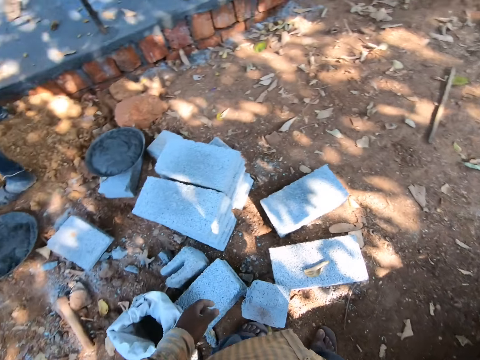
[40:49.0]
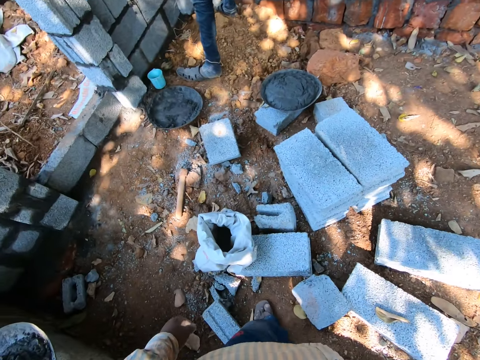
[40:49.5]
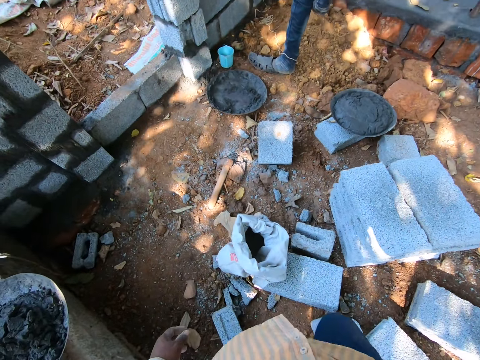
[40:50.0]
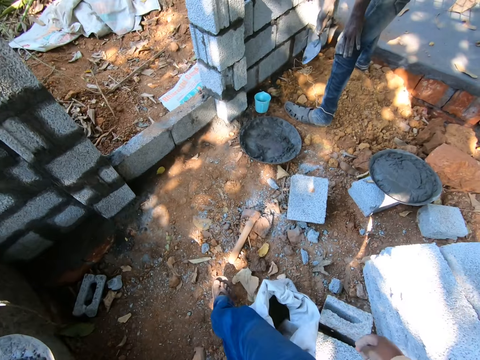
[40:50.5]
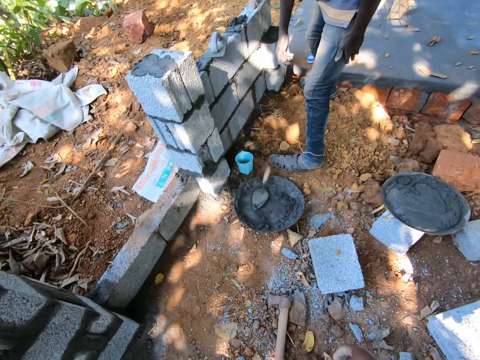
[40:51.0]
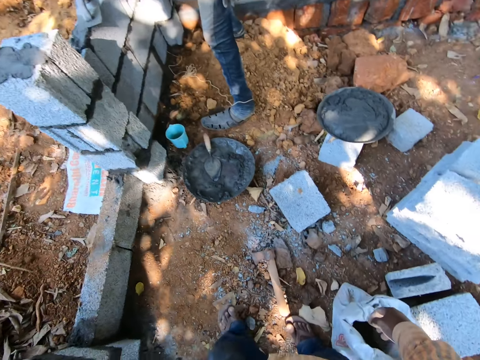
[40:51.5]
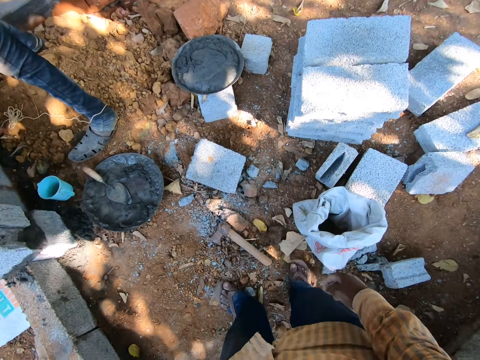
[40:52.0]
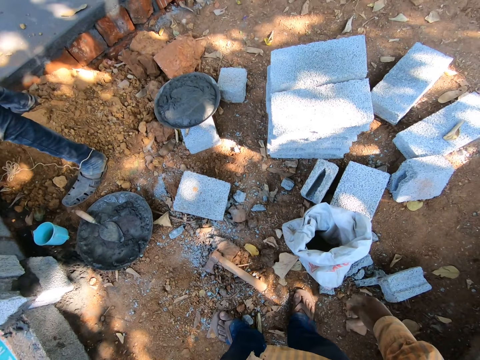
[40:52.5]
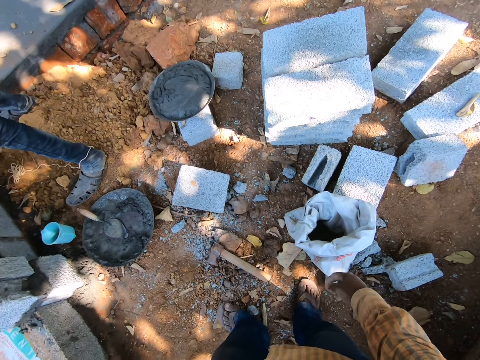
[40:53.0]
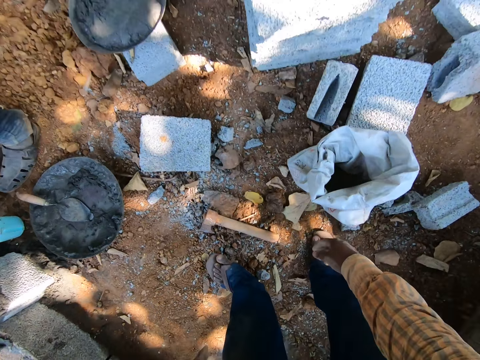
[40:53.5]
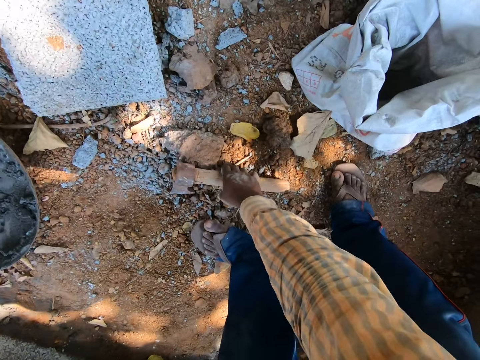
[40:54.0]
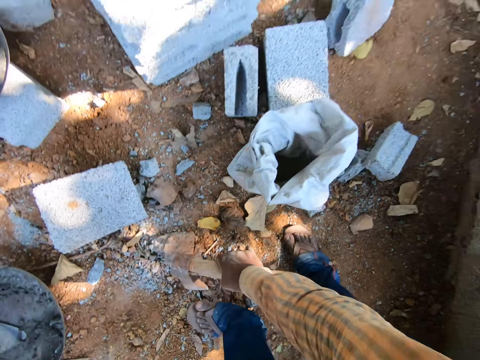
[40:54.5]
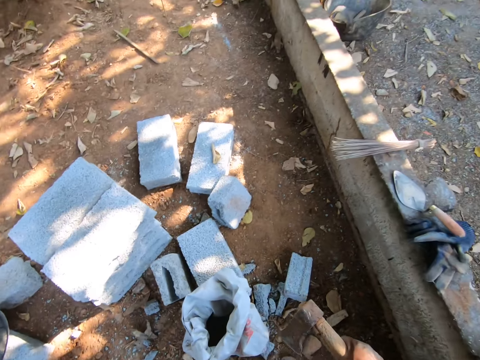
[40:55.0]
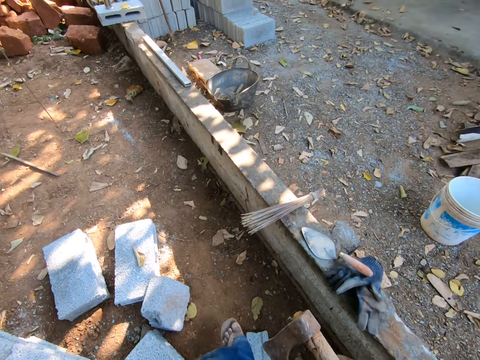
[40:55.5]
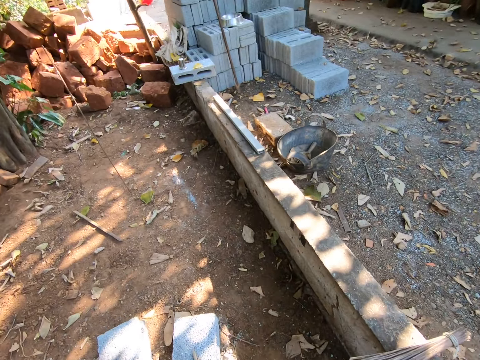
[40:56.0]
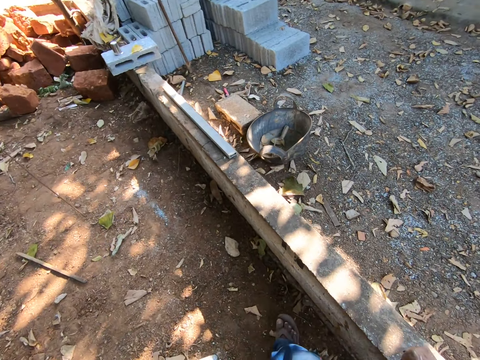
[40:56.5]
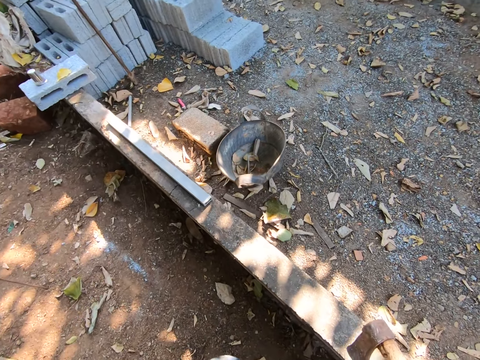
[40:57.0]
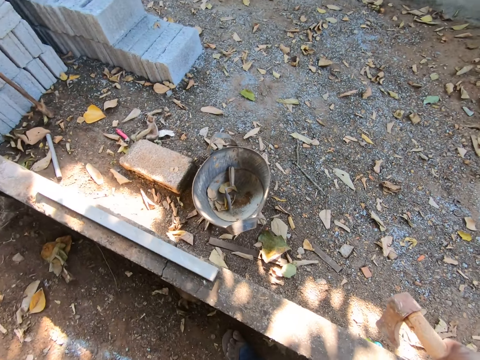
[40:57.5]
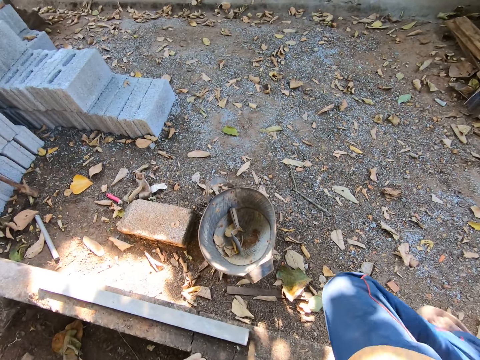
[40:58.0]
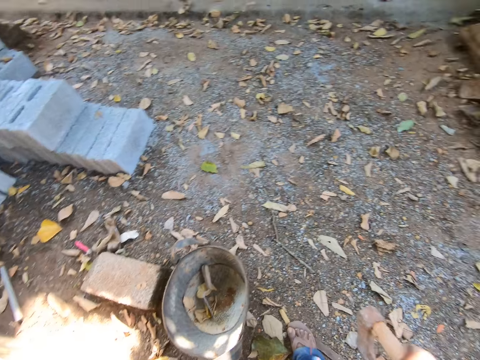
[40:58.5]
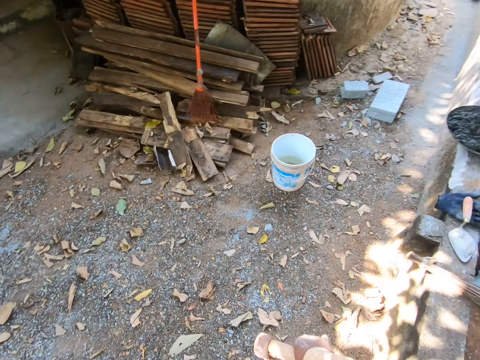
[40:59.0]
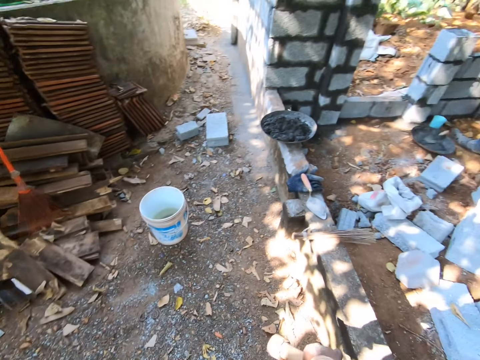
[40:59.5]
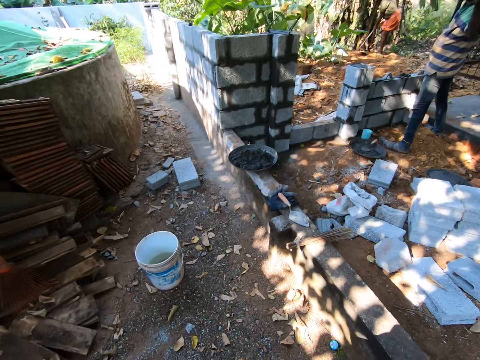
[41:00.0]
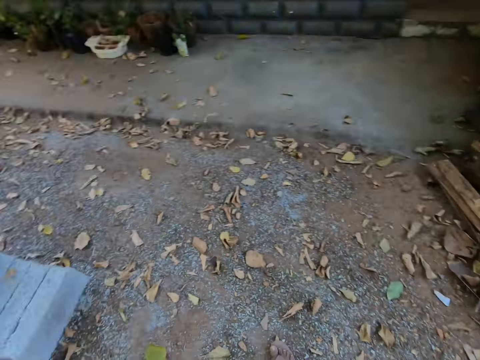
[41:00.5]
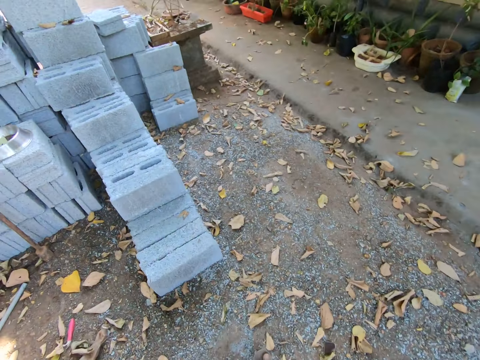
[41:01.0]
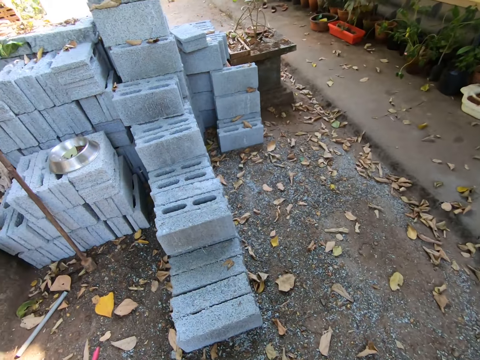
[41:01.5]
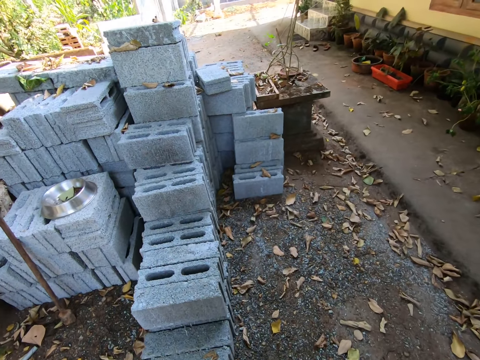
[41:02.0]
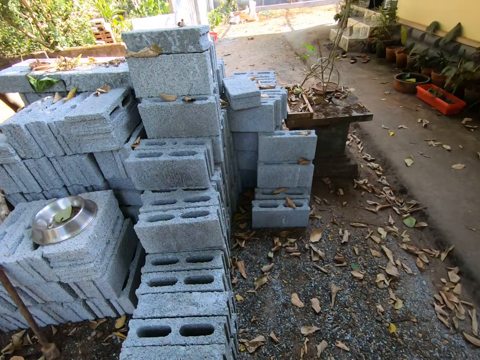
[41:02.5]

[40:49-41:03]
The man tosses the hand trowel into the head pan on the ground with his right hand. The camera wearer picks up an axe from the ground with his right hand. He walks forward. He interacts with the man. He looks around.

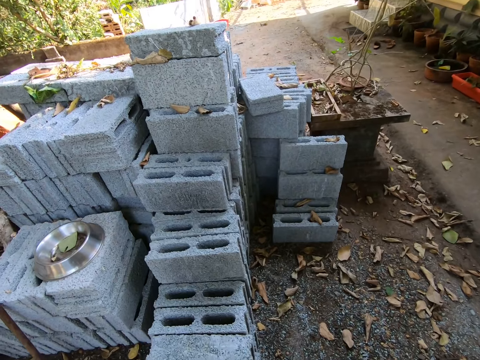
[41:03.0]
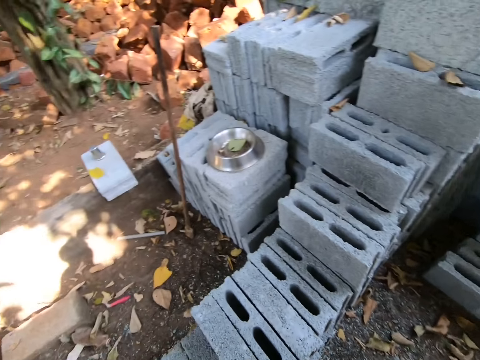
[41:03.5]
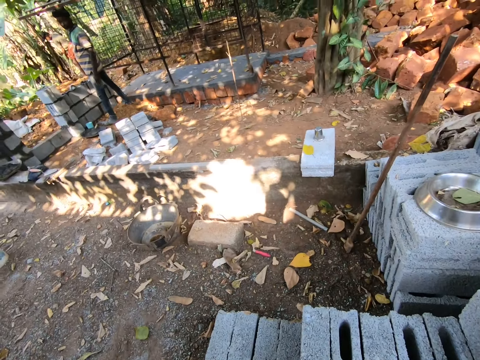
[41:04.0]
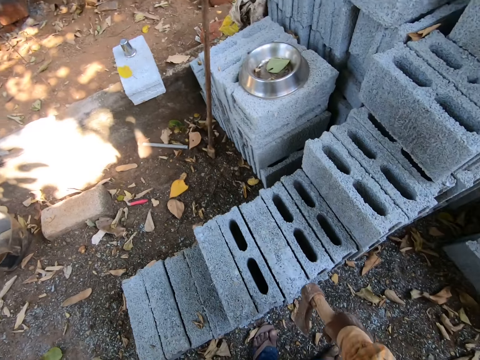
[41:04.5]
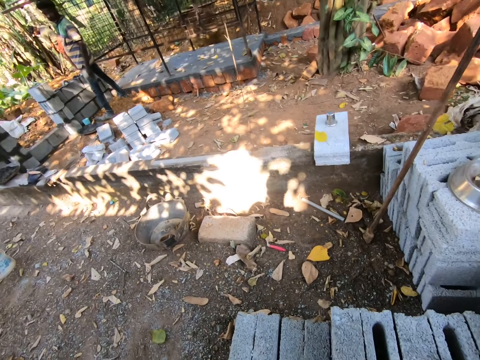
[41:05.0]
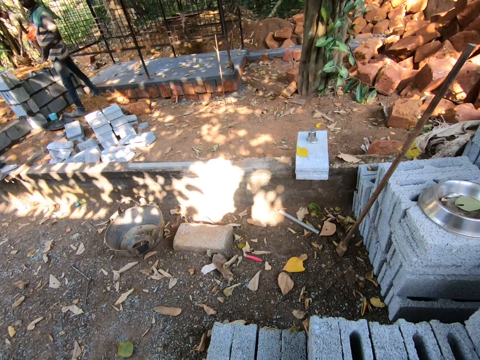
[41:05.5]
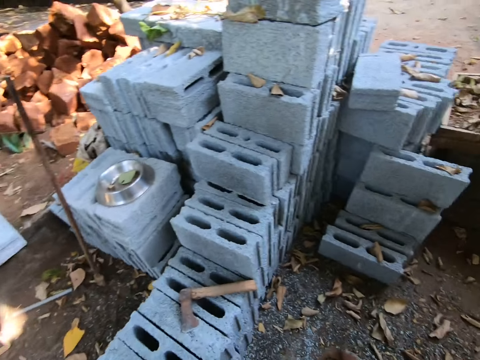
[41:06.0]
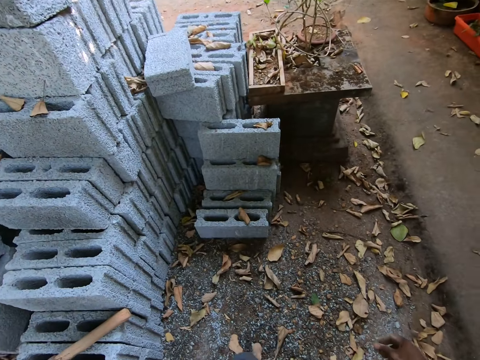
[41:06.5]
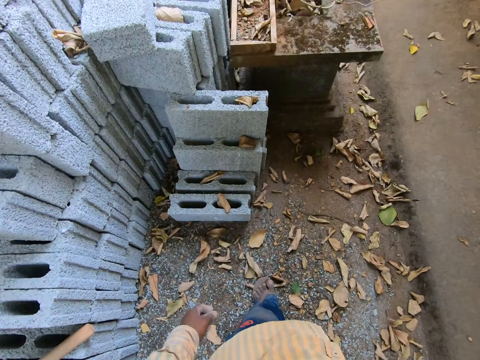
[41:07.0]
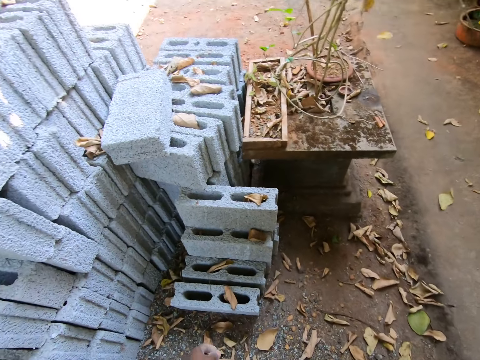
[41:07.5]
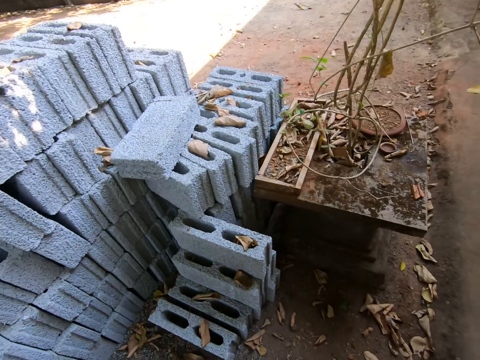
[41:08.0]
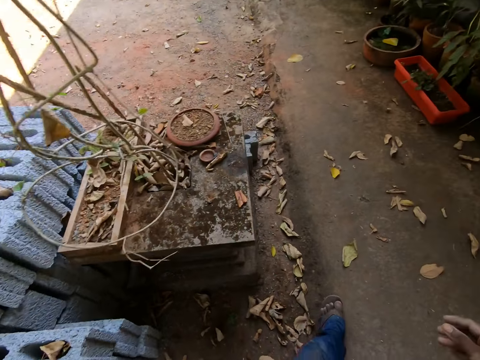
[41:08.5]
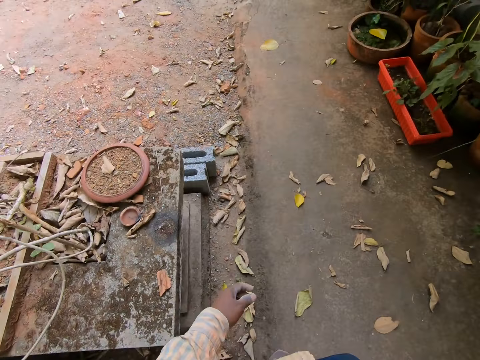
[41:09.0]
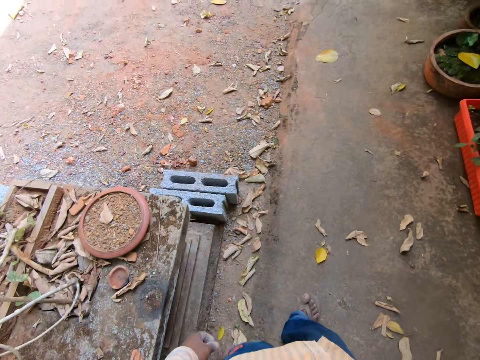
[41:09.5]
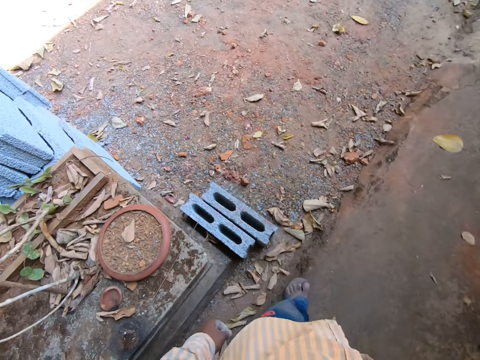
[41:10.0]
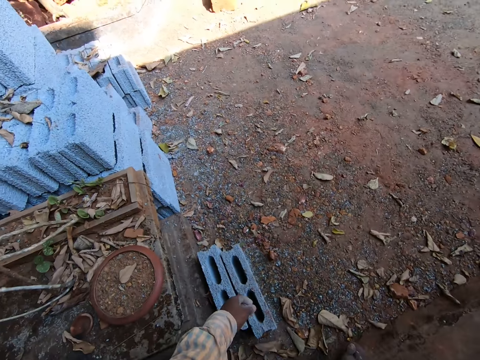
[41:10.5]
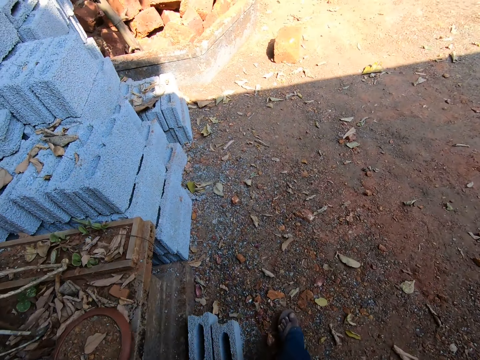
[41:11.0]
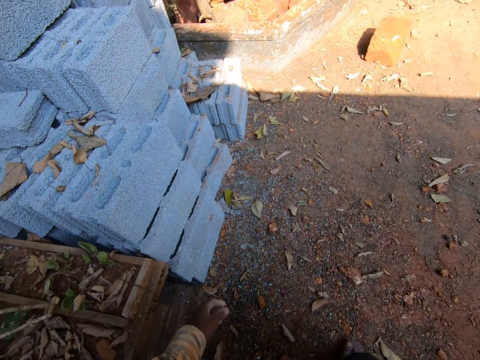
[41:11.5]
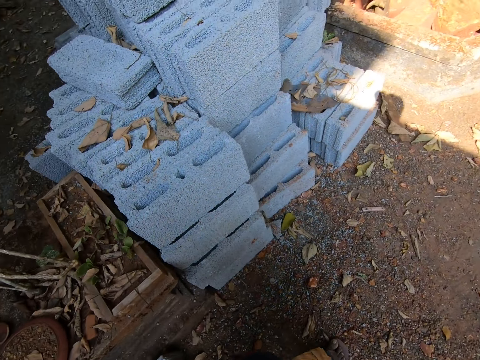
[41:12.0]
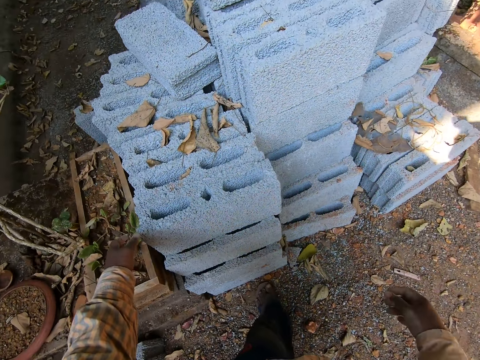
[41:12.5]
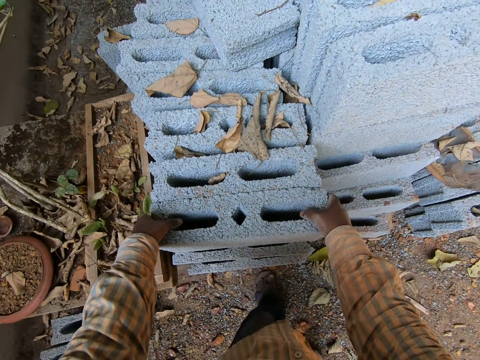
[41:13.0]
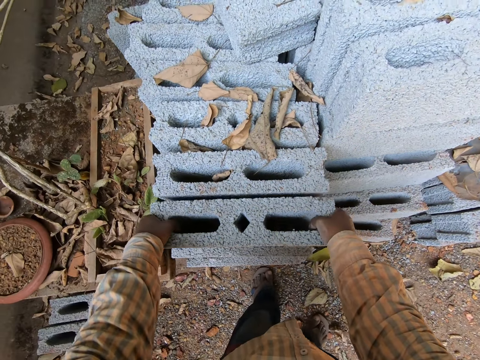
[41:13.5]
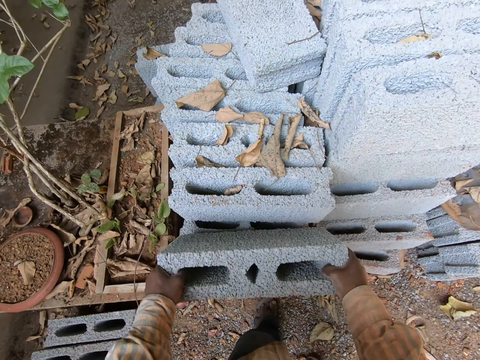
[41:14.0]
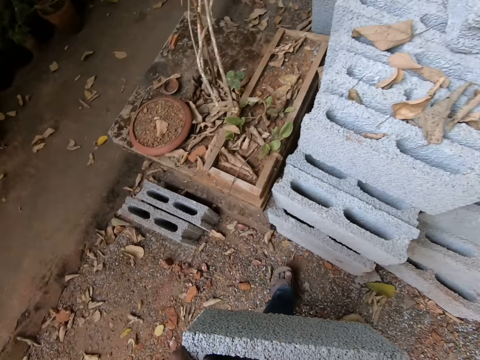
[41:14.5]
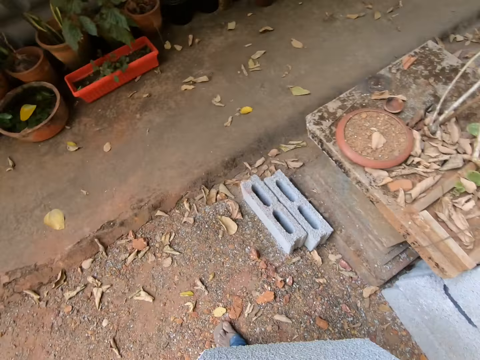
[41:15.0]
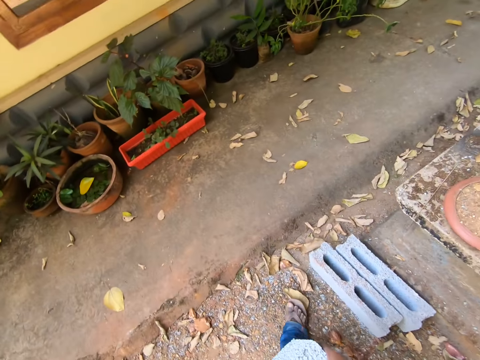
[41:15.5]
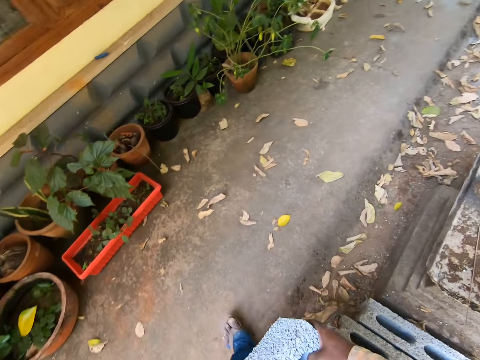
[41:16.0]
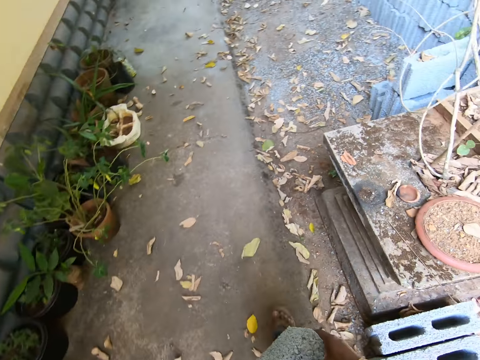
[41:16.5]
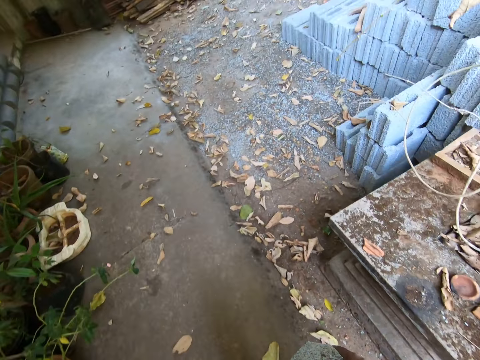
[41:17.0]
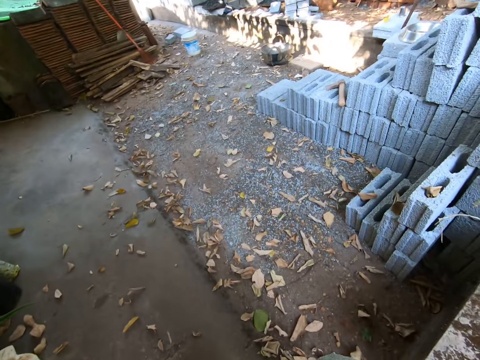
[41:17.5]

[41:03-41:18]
The camera wearer drops the axe in his right hand on a pile of concrete blocks. He picks up a brick with his hands. He carries a concrete block with both hands. He walks forward.
